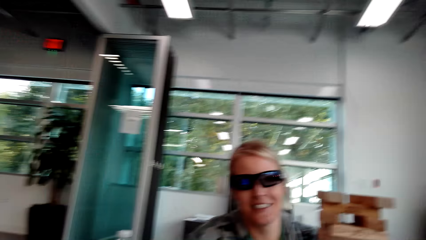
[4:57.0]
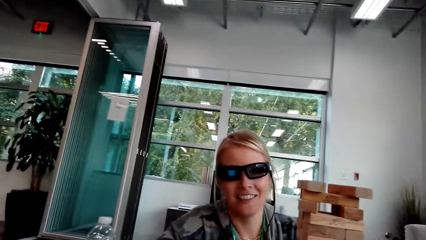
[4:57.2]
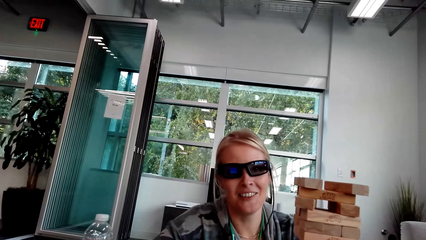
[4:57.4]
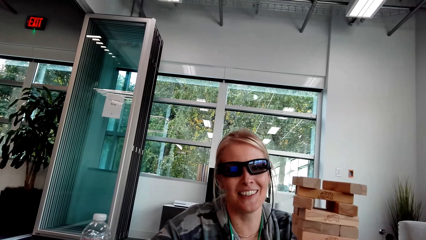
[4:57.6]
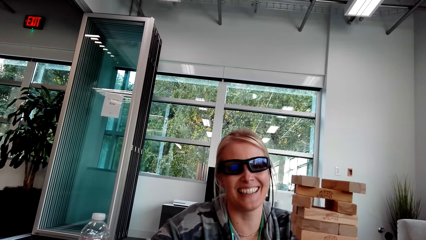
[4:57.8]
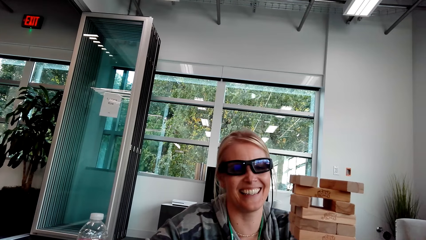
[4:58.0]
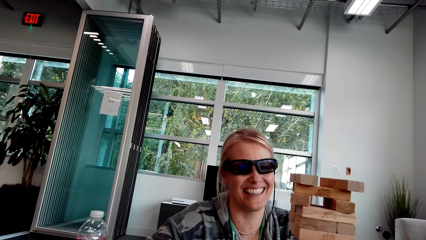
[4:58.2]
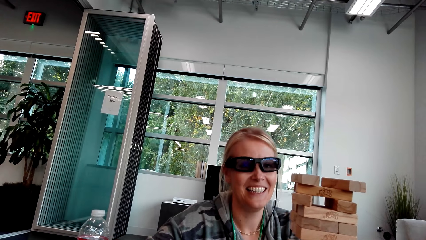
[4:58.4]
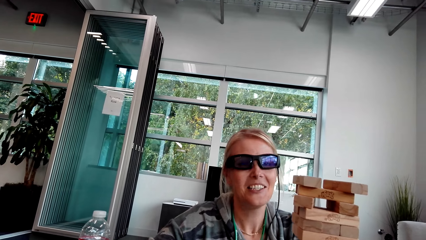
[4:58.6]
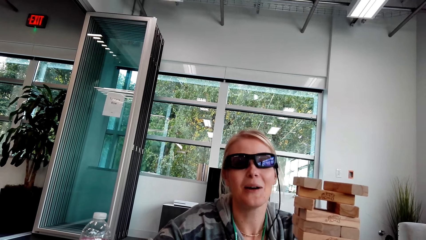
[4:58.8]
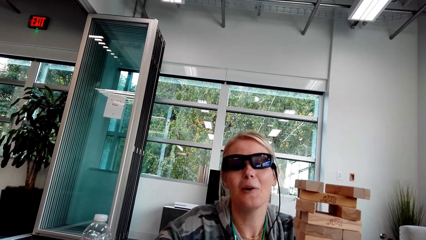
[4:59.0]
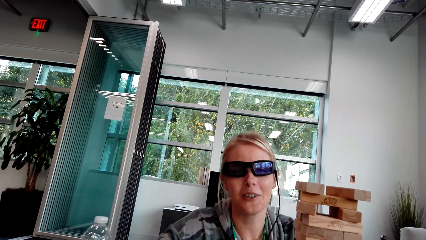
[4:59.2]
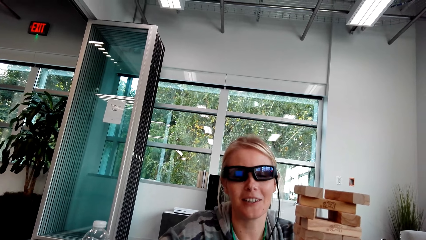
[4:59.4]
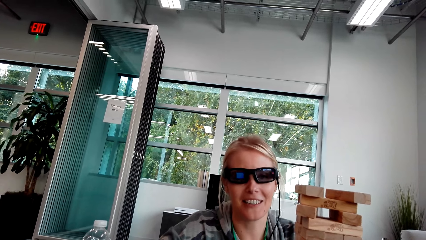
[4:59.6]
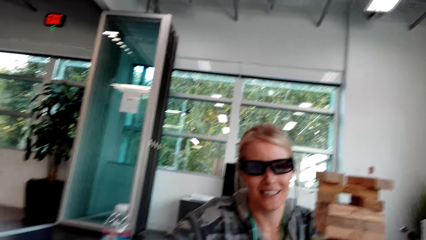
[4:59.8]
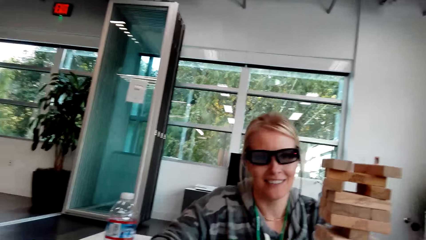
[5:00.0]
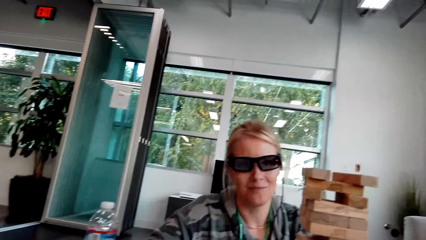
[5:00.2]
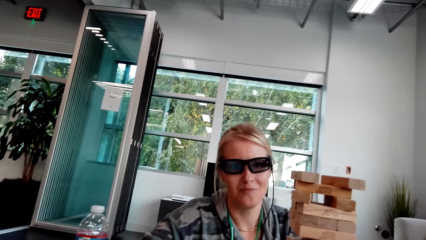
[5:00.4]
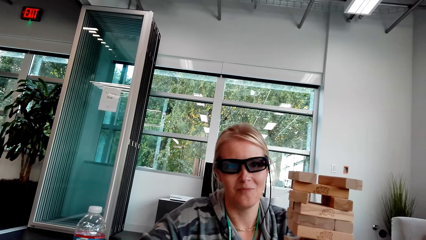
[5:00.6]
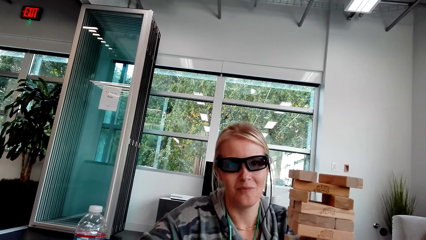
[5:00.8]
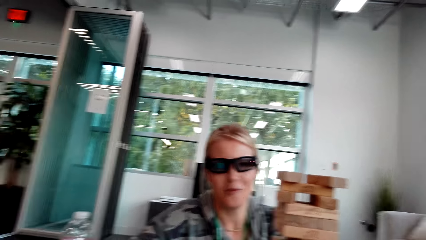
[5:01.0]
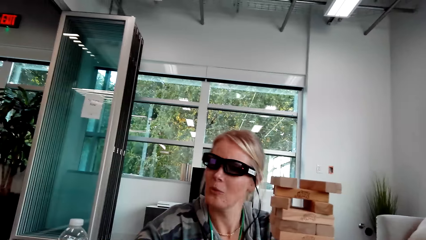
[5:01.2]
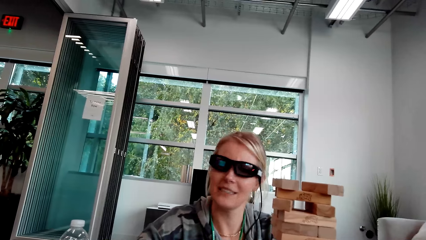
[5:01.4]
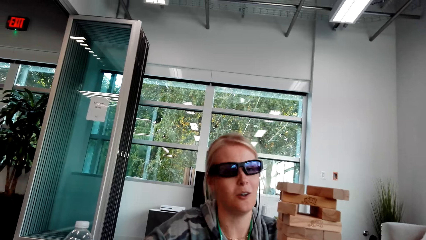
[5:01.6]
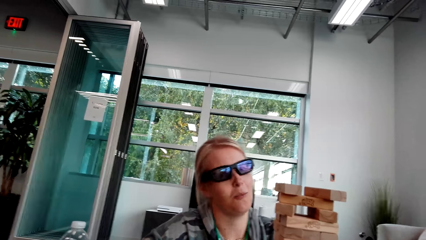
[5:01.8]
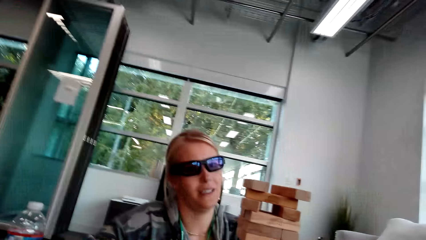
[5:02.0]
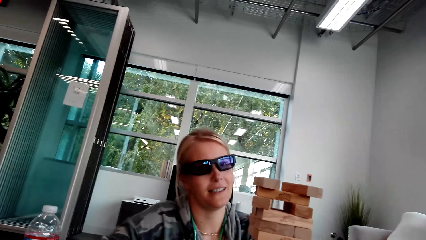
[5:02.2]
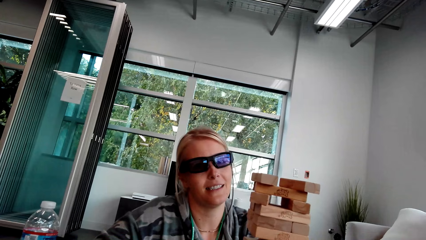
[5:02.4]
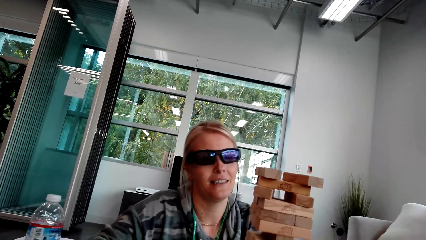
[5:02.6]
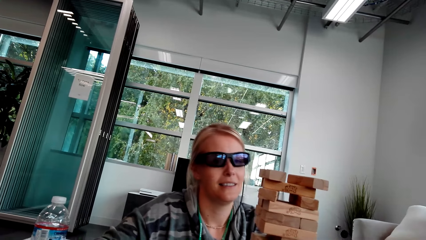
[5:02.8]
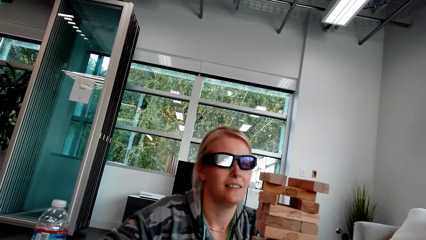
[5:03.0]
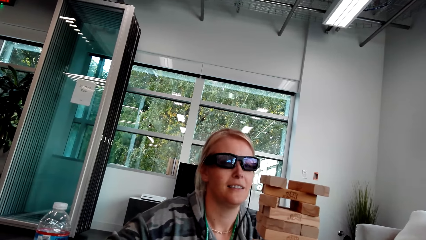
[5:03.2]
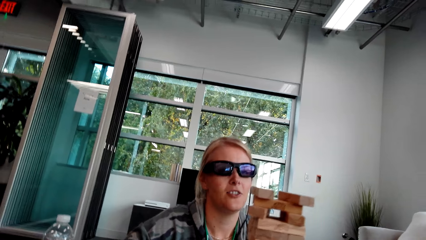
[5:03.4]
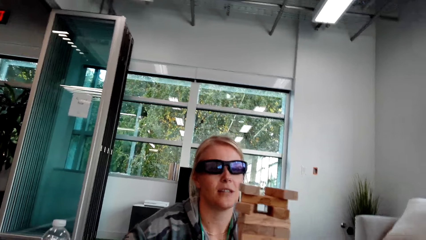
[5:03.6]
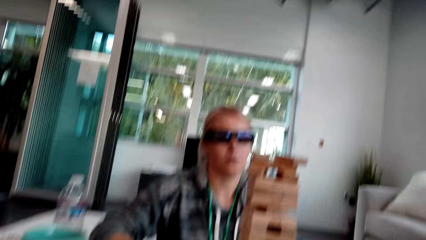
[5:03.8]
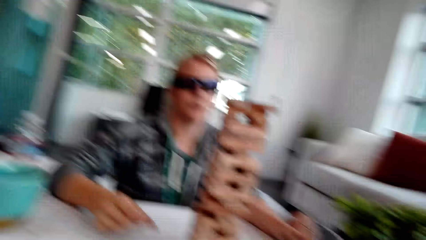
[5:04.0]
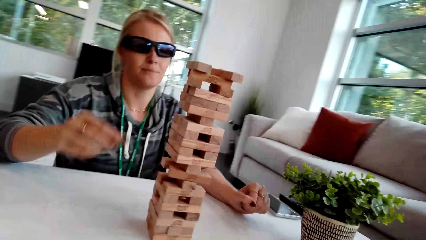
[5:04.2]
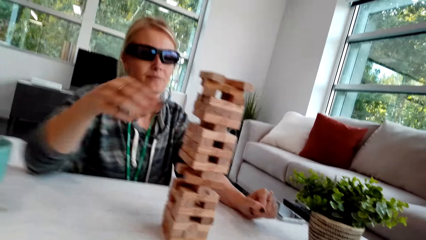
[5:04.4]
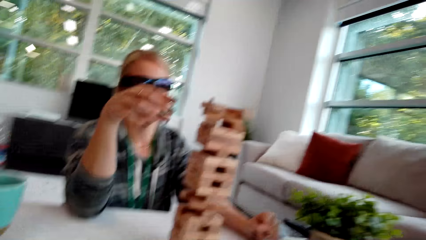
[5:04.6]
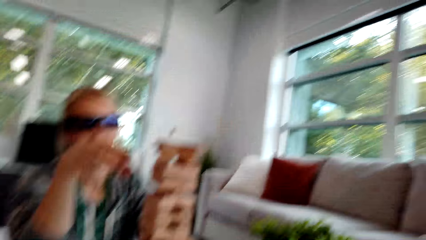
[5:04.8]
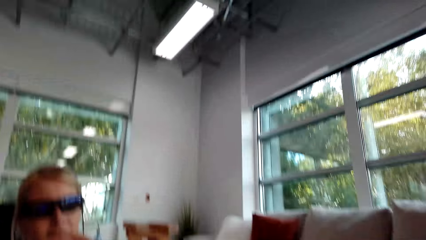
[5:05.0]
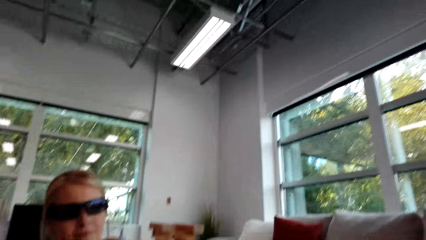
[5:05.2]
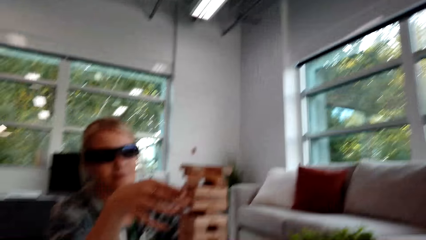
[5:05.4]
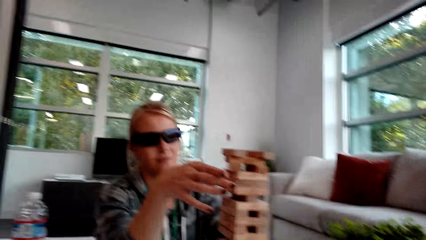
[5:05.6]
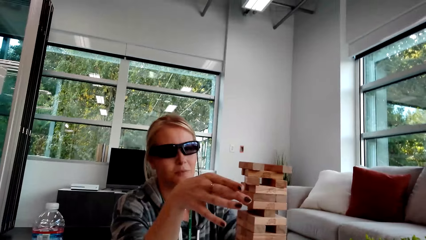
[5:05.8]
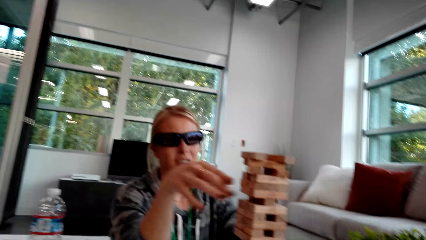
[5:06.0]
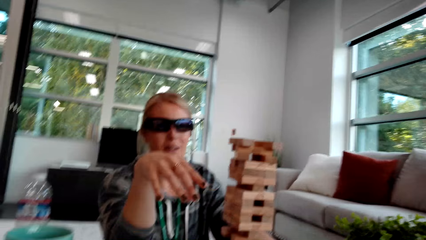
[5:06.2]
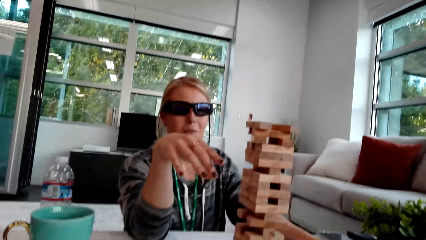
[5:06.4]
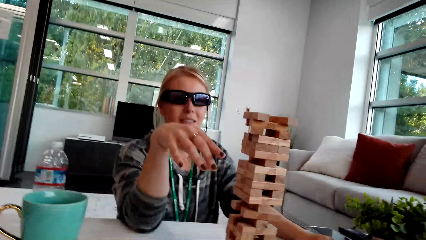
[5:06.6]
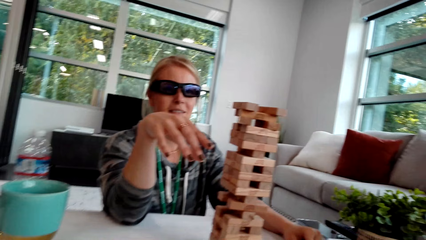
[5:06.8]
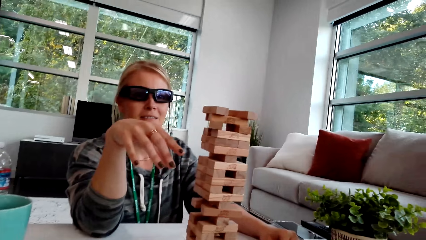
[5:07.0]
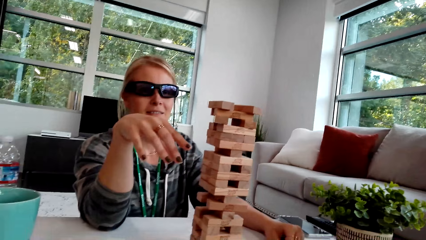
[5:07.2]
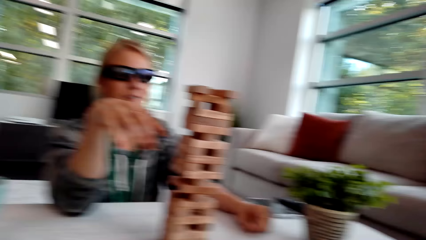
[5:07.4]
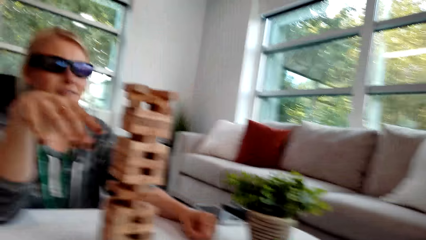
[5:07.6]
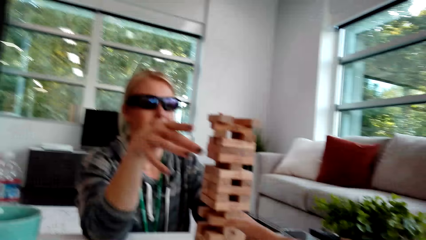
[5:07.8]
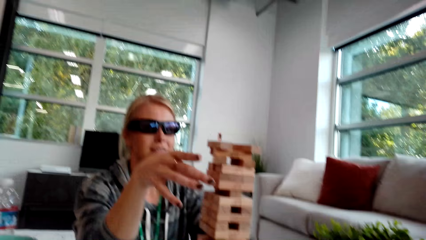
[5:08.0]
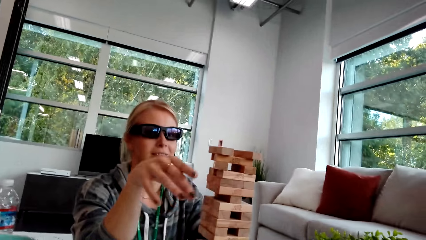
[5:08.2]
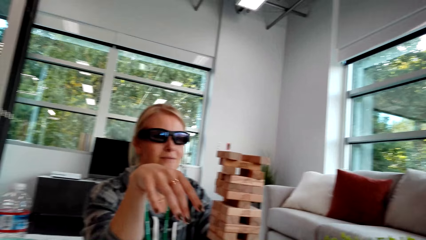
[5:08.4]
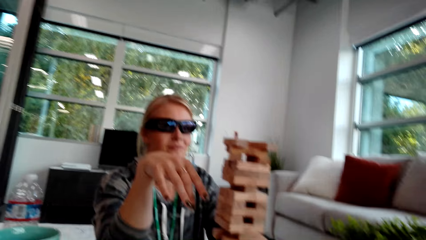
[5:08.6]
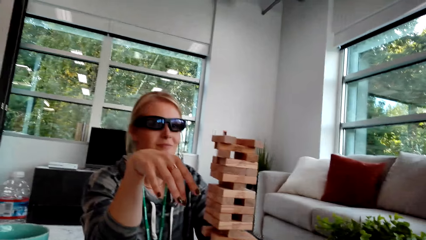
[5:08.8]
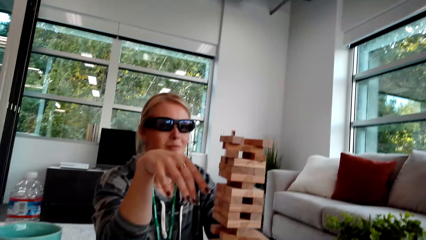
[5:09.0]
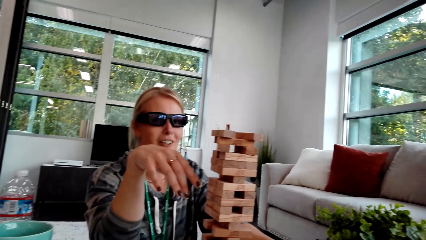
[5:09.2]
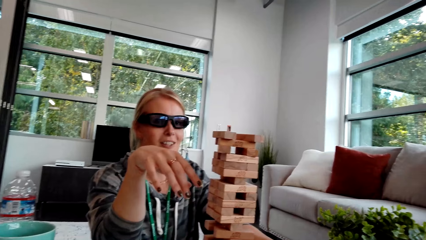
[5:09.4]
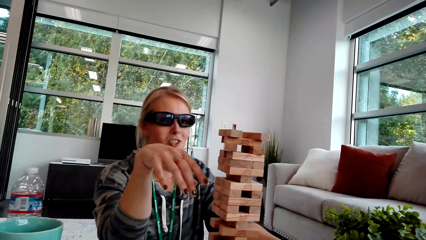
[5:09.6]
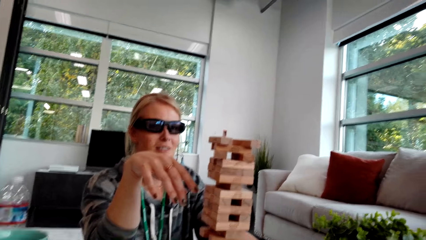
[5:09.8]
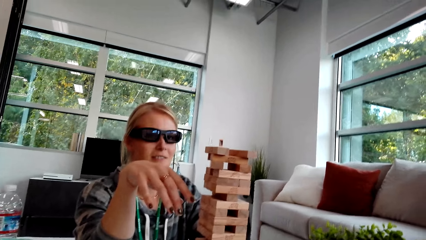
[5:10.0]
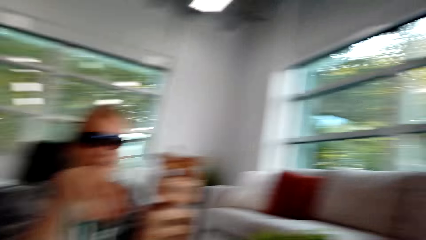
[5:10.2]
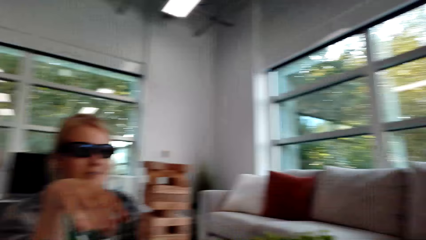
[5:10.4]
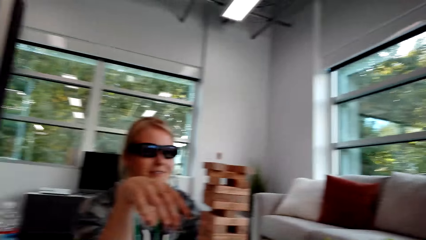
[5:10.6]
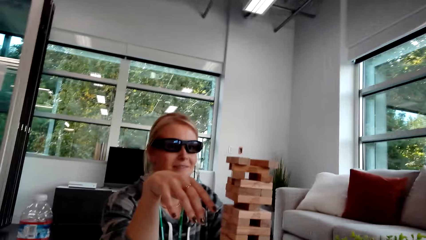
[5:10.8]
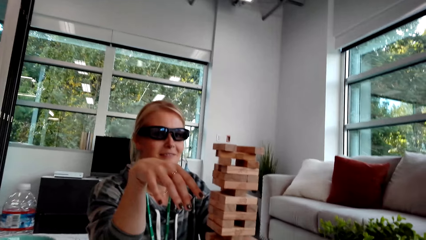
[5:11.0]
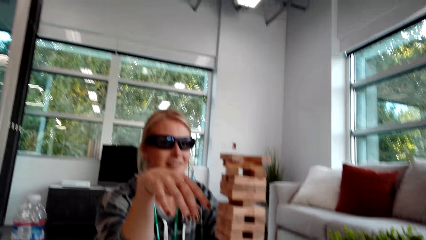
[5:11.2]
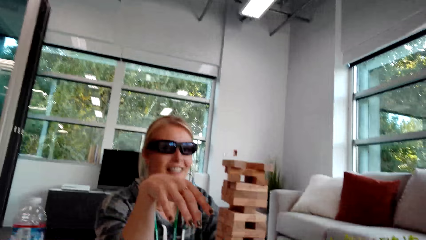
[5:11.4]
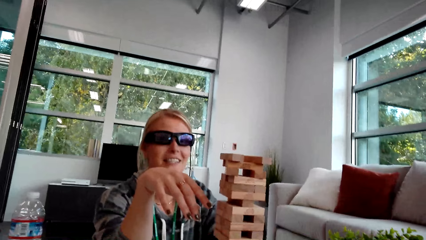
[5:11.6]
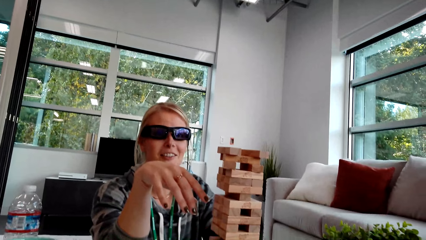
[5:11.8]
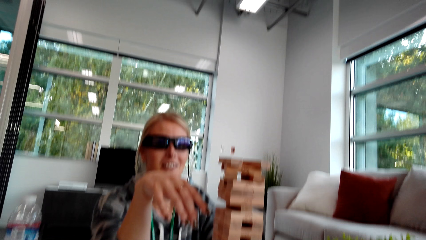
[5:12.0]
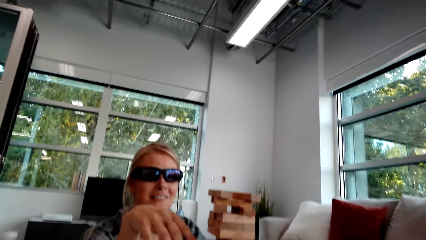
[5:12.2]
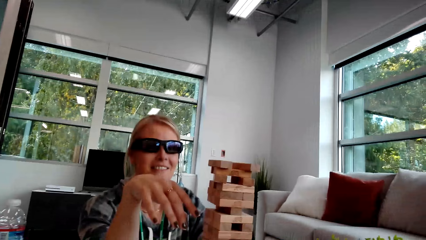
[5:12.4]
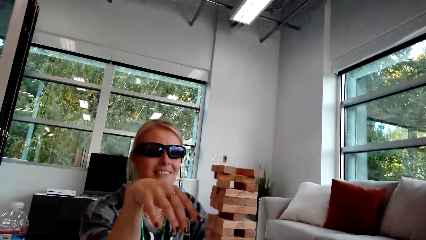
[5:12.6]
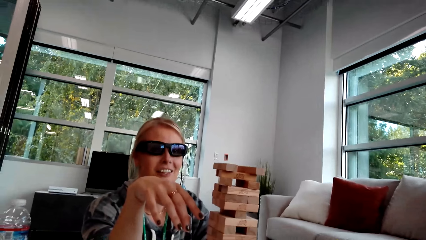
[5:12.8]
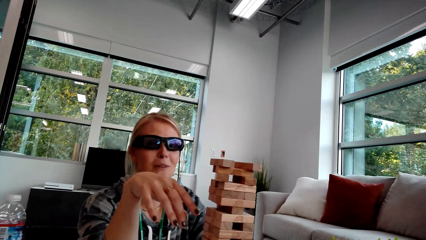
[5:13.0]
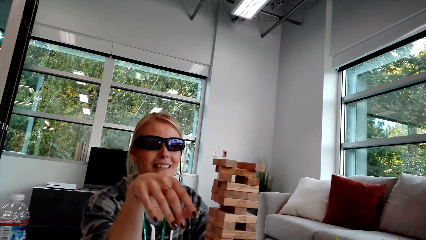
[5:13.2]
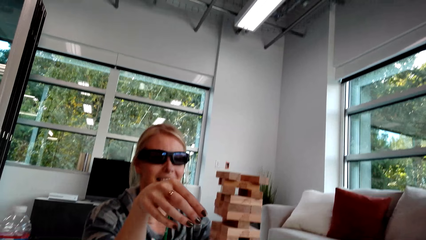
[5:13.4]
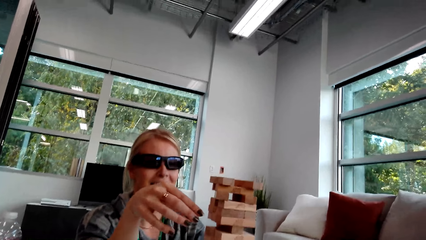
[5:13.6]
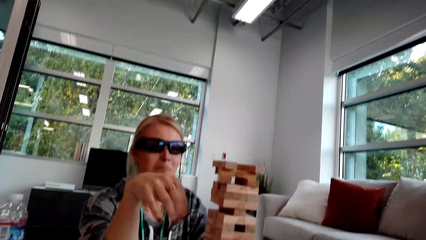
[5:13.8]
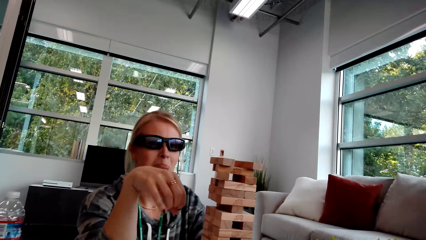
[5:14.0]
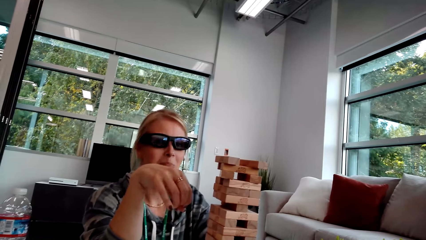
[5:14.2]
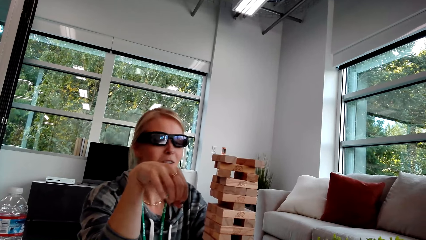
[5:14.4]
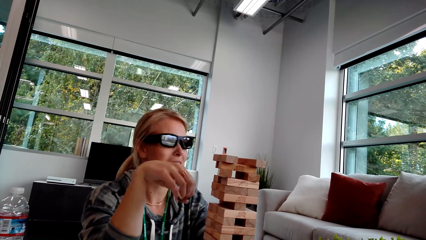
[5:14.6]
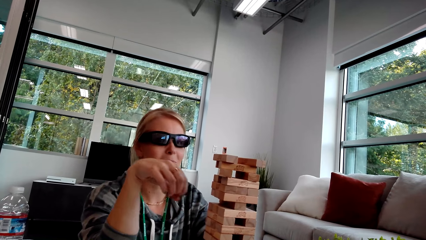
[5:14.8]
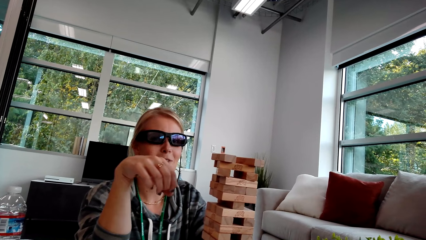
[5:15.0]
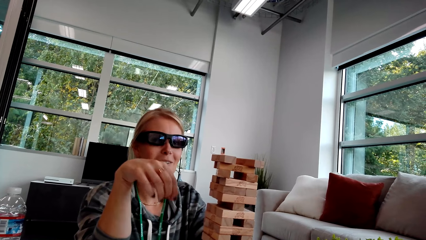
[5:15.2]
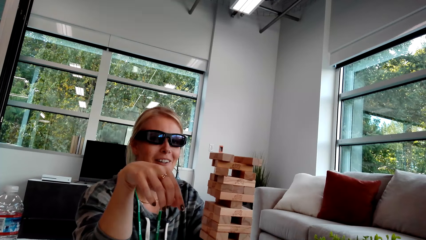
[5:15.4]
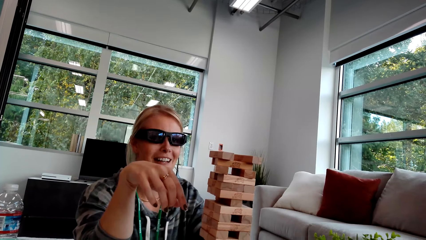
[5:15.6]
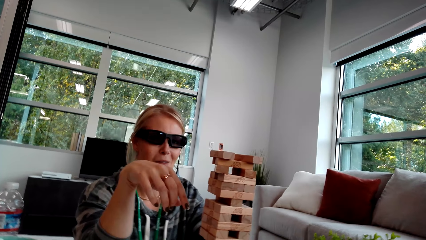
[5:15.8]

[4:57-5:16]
A woman interacts with the camera wearer. The woman talks. The woman lifts the hand. The woman moves the hand. The woman talks.
